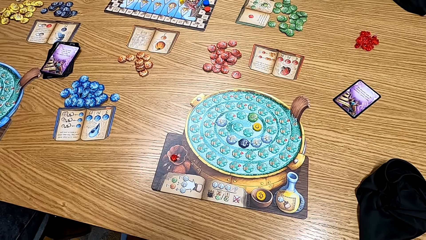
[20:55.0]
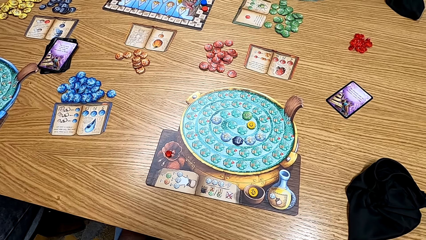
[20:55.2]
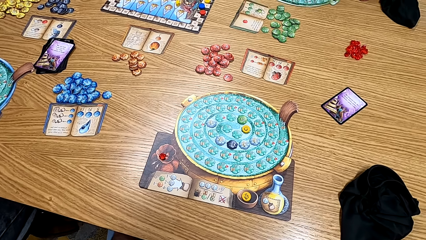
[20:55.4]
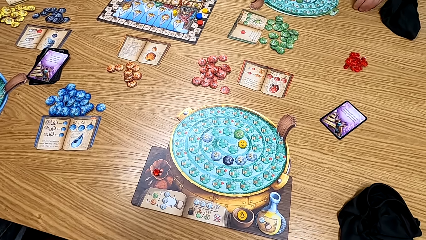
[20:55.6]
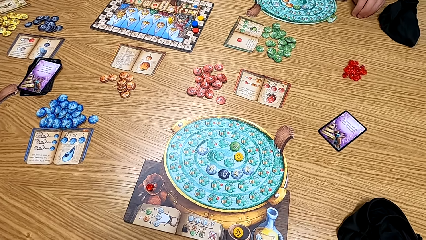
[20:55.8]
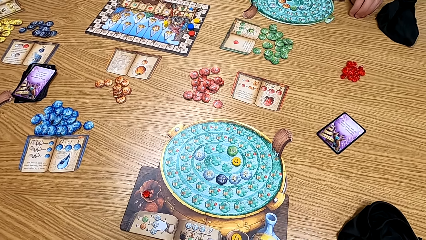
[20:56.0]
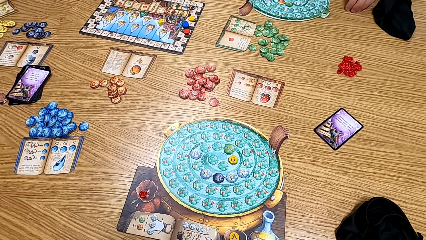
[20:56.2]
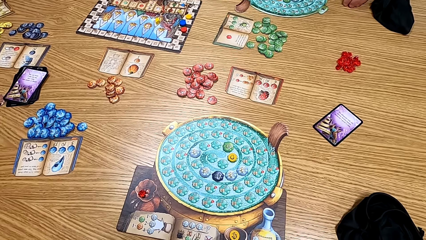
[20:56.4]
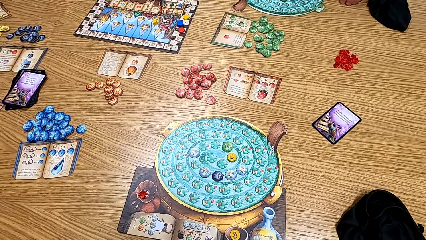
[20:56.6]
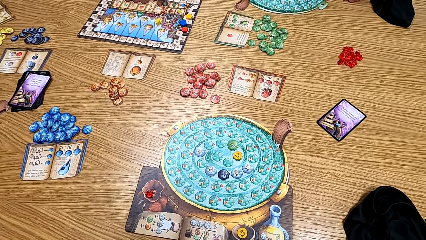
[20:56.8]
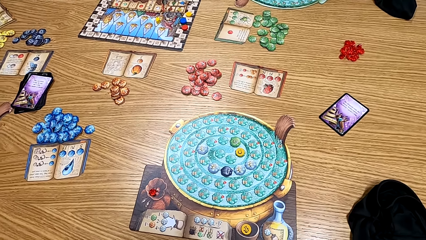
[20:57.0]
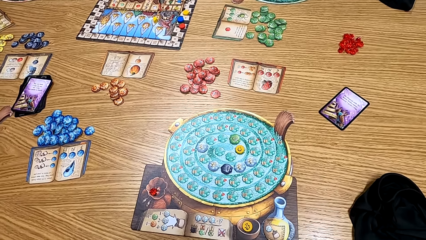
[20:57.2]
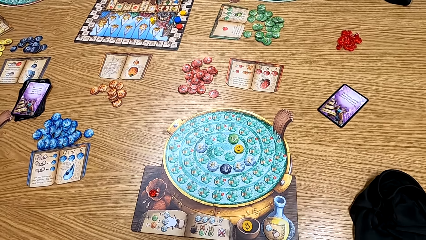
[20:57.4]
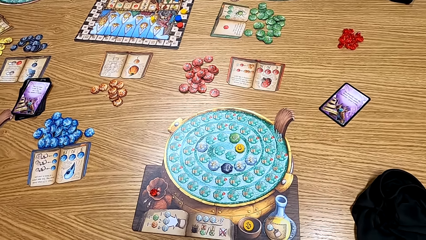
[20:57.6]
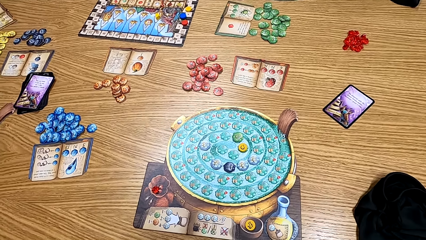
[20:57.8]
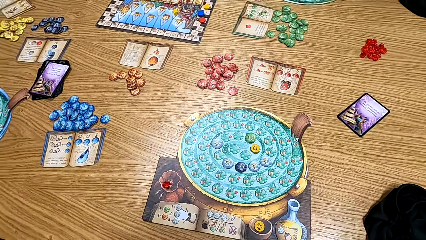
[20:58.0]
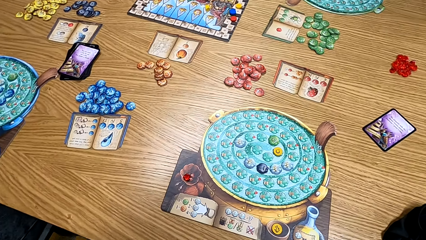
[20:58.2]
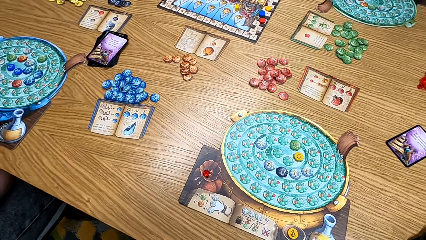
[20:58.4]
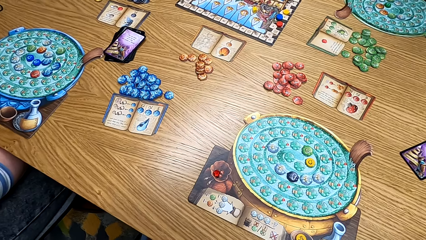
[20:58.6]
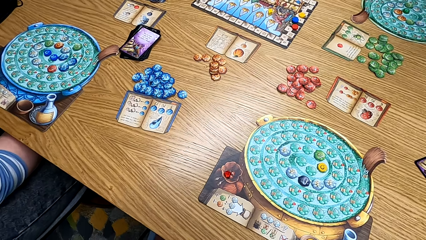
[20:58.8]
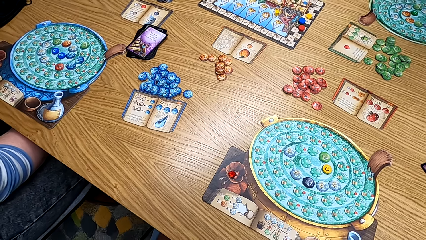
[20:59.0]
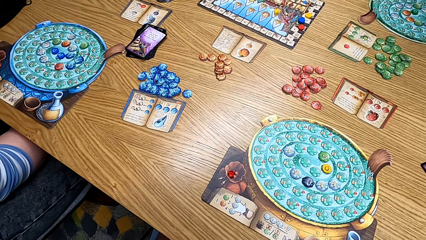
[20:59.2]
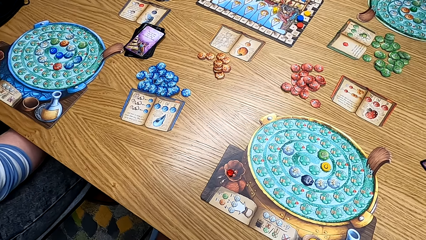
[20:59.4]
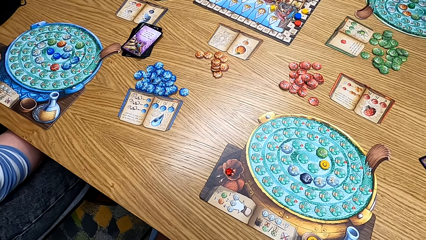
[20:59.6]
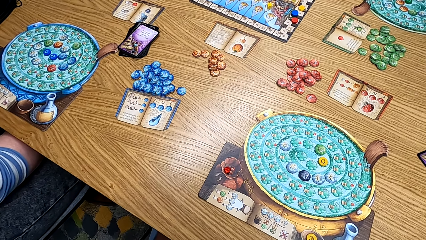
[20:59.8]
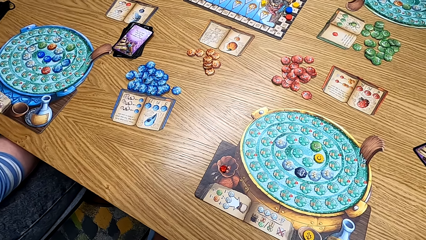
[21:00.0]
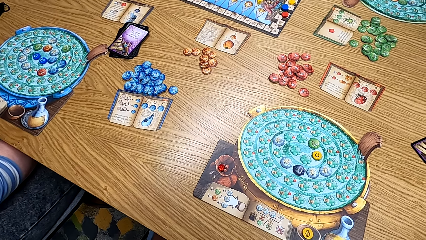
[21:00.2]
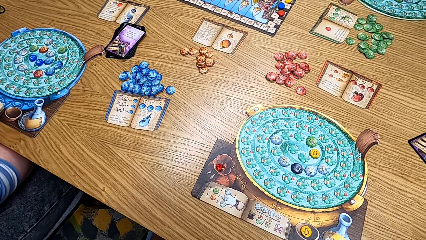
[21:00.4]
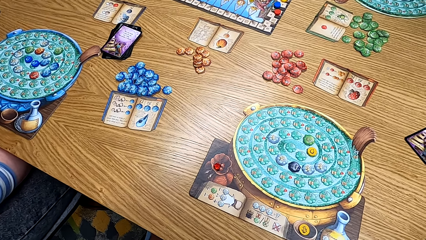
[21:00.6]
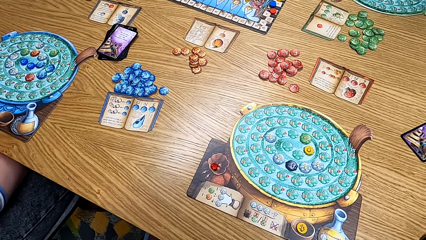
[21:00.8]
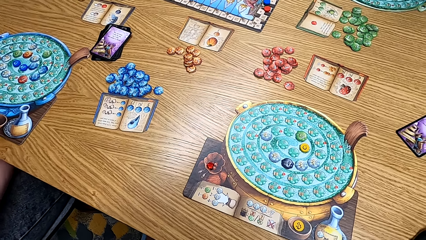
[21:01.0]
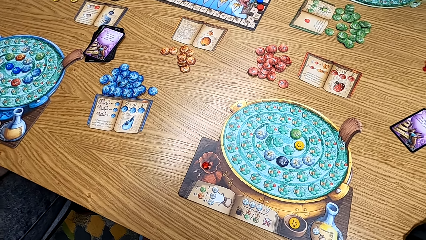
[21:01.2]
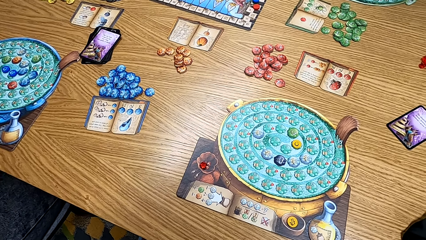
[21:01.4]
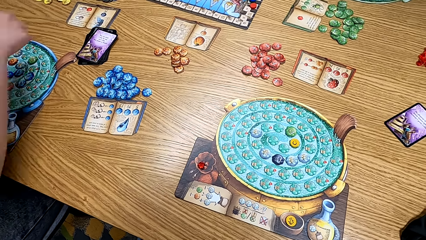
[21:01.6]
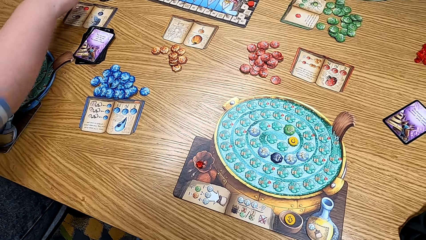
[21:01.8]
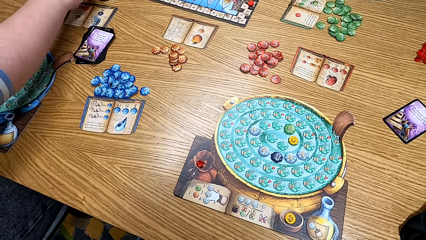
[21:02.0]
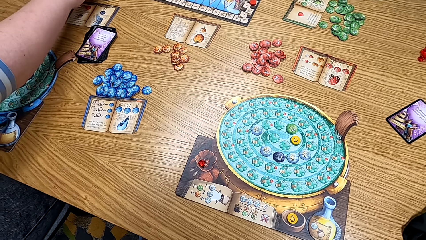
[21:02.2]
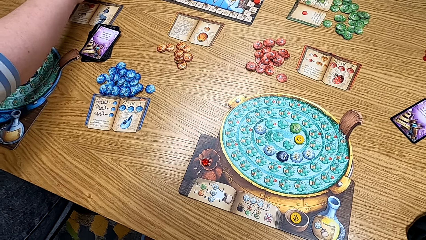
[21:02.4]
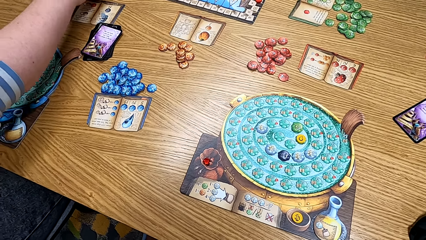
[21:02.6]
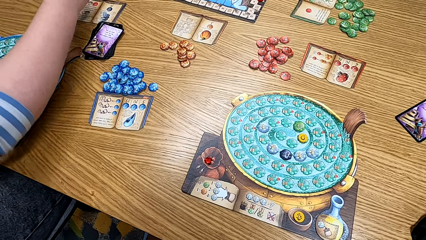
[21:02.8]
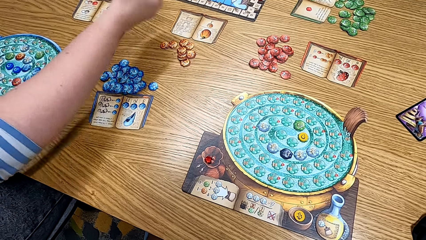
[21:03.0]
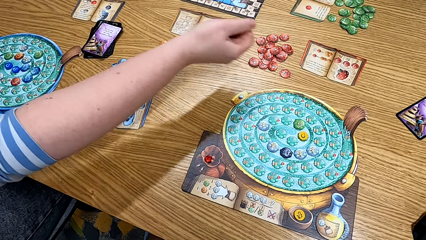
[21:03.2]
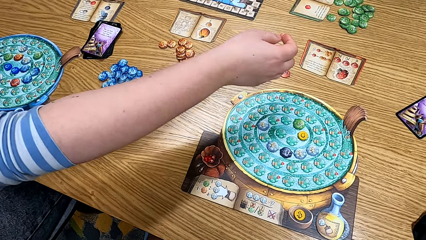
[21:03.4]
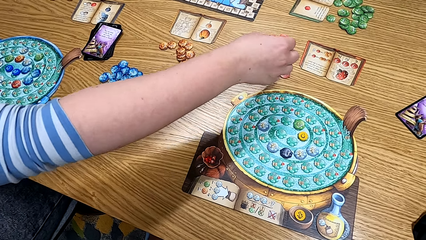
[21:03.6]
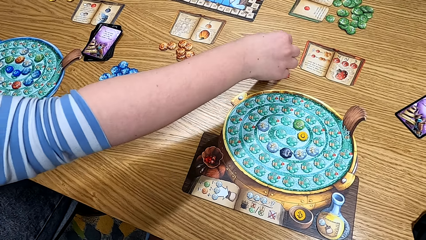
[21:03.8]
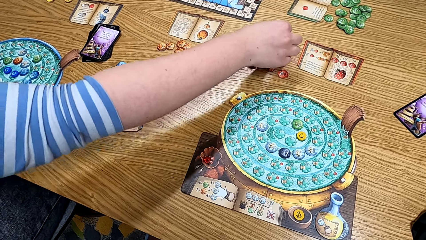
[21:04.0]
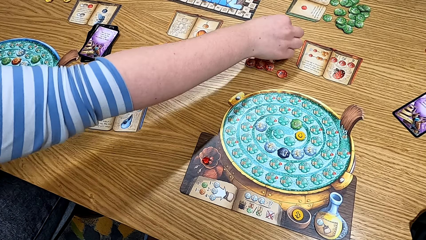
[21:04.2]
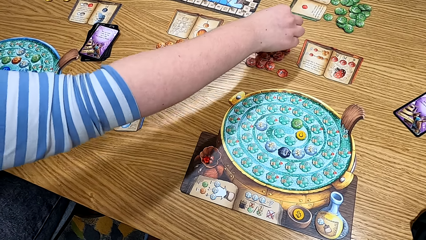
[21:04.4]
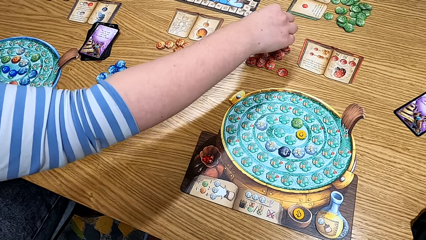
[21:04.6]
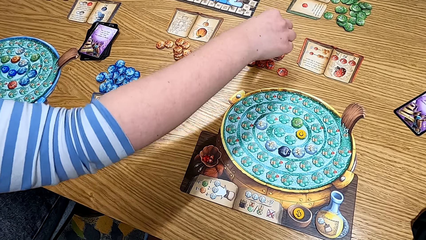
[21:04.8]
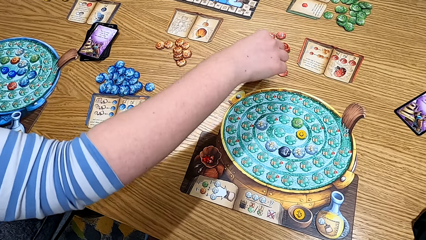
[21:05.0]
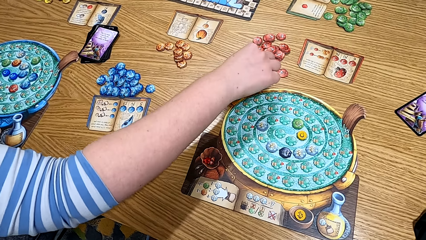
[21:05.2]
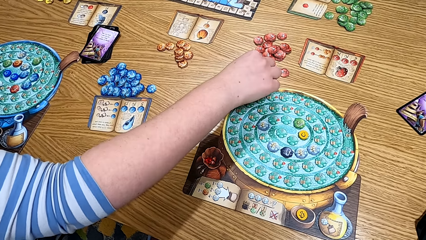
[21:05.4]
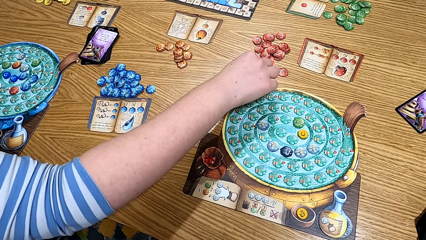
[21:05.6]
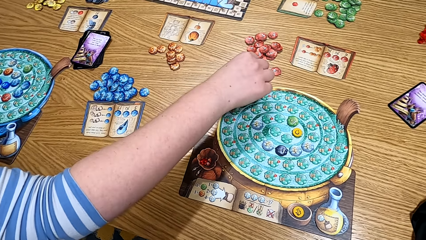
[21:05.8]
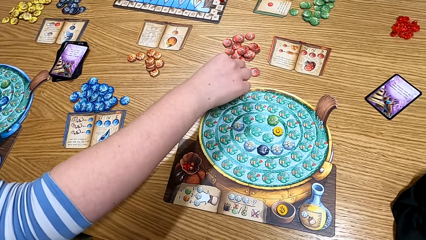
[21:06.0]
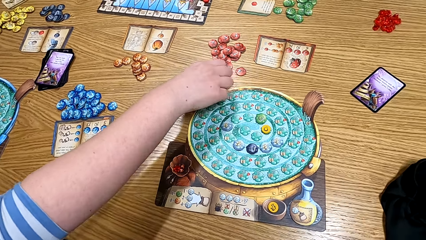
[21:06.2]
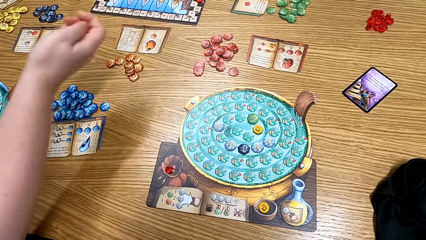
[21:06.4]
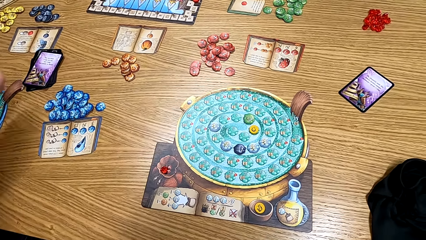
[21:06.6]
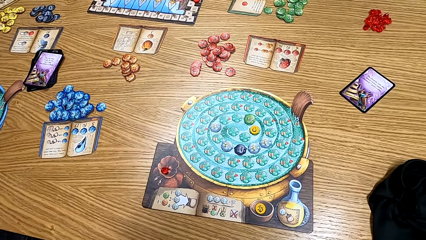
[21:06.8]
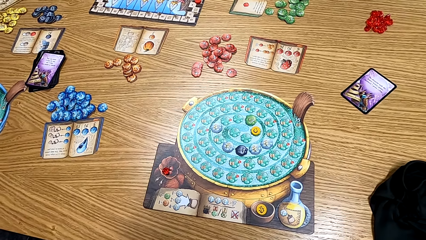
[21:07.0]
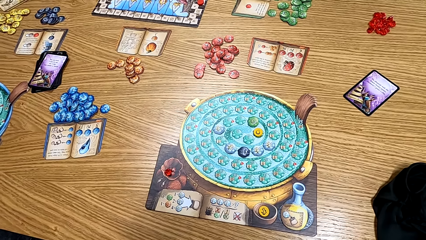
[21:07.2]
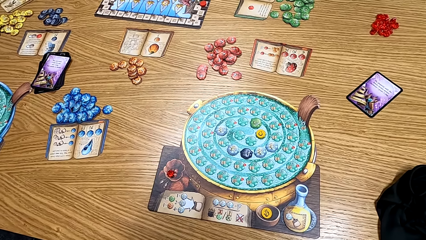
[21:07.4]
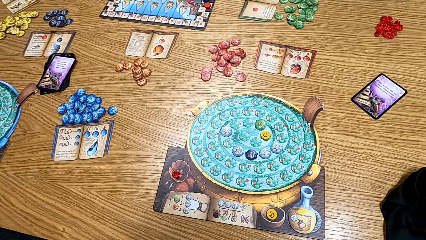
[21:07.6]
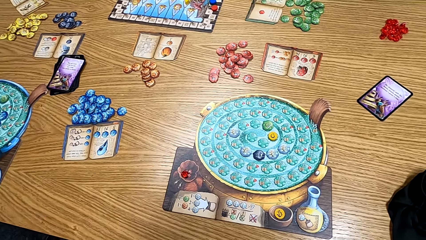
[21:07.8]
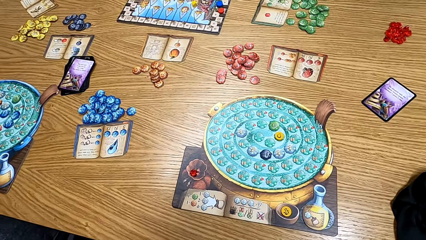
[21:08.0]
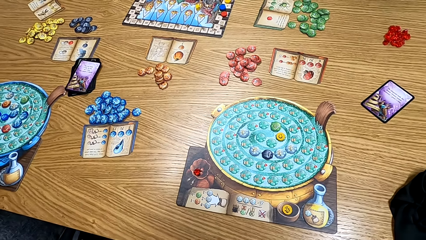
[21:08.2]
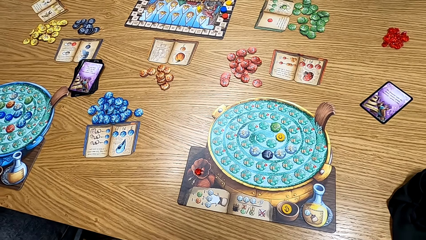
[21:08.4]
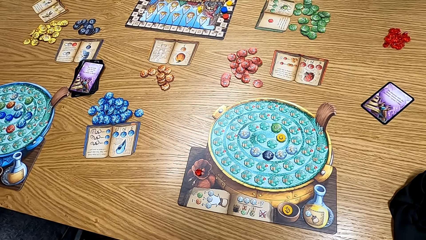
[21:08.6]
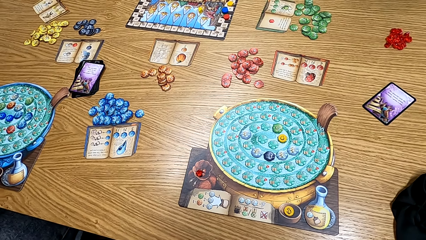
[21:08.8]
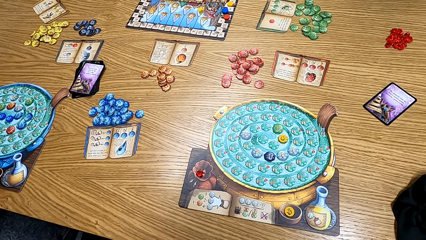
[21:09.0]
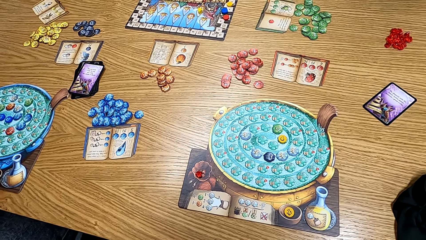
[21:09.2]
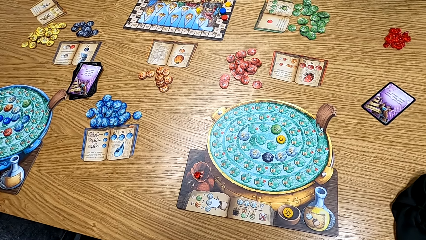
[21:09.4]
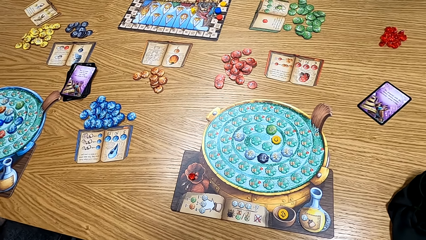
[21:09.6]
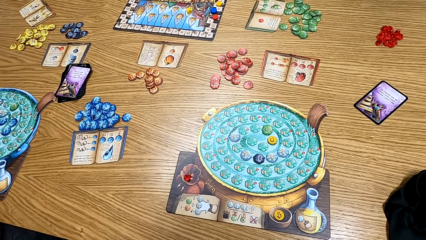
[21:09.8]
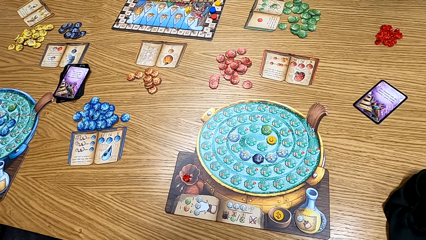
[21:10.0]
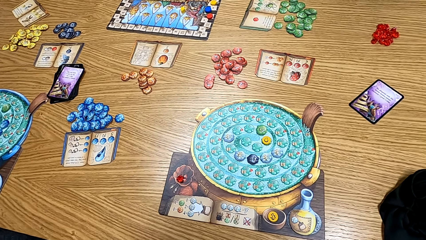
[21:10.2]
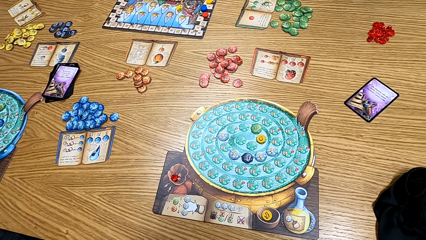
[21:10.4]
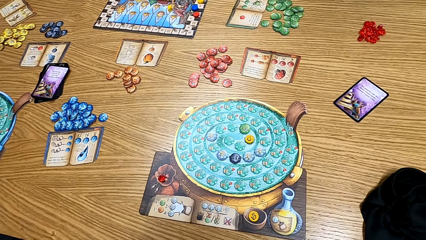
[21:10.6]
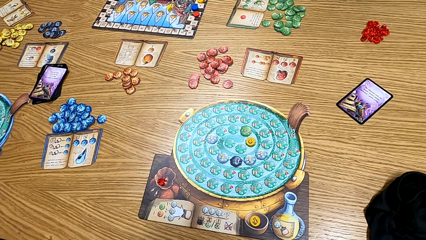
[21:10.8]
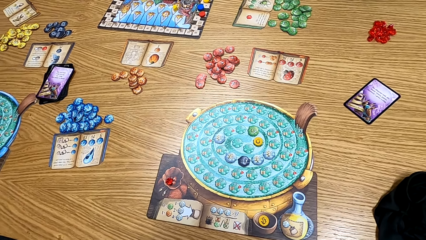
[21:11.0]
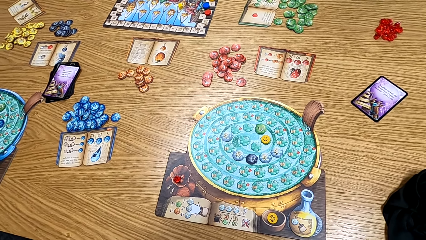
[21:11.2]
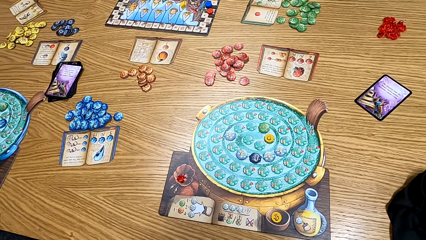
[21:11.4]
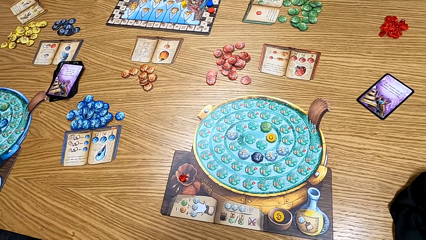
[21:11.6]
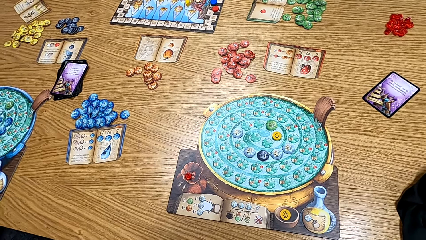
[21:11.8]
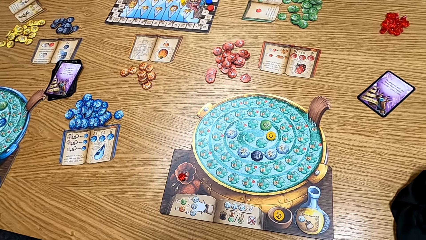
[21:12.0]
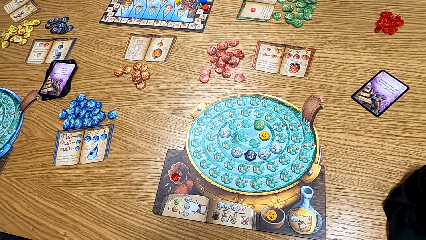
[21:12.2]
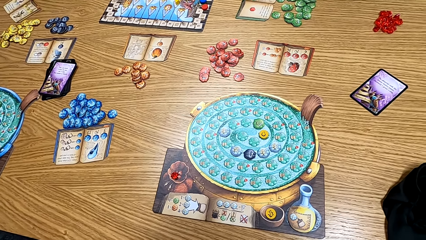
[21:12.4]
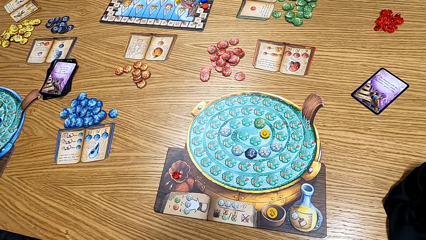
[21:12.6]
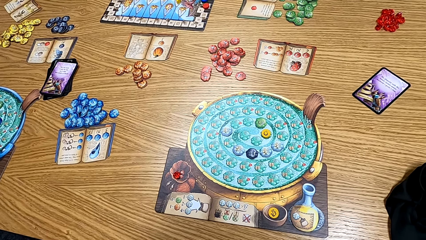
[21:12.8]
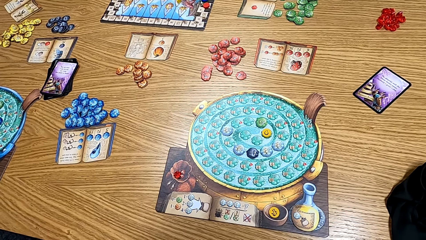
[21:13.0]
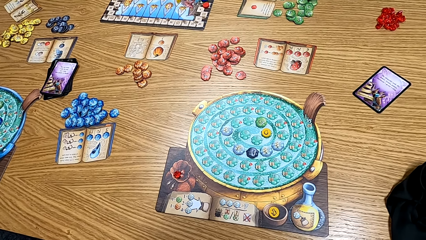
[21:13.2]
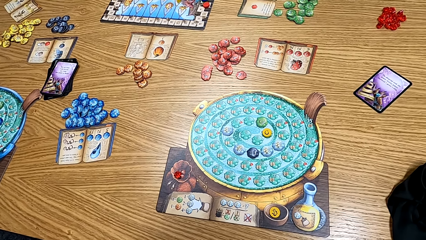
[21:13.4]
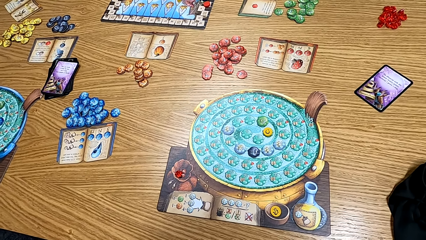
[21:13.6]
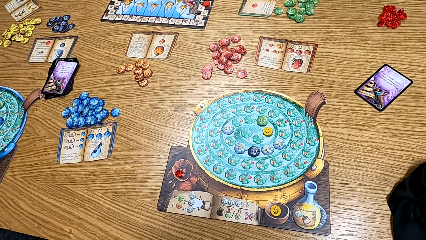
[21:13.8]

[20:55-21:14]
A man stretches the right hand forward. A woman plays the game. The man moves a hand. The woman picks the cards on the table. The man takes the red chip. The camera wearer looks at the table.
